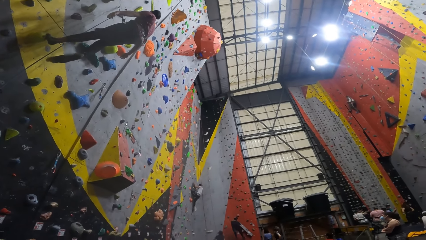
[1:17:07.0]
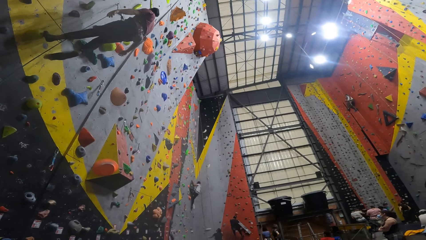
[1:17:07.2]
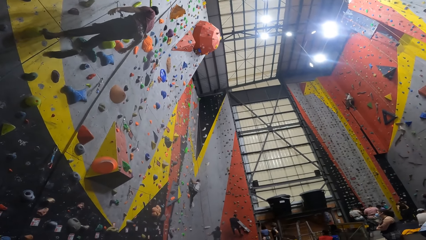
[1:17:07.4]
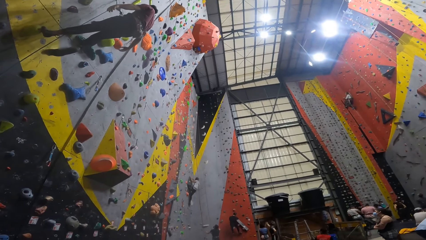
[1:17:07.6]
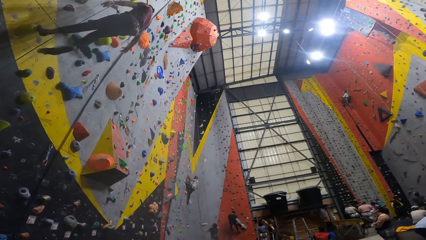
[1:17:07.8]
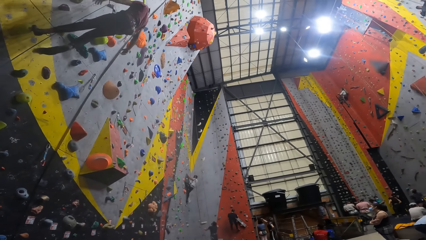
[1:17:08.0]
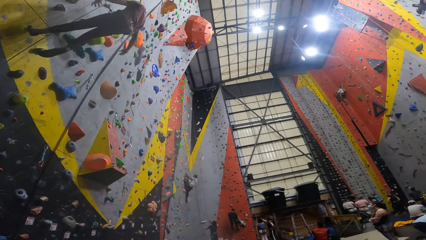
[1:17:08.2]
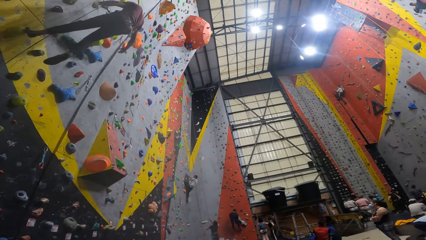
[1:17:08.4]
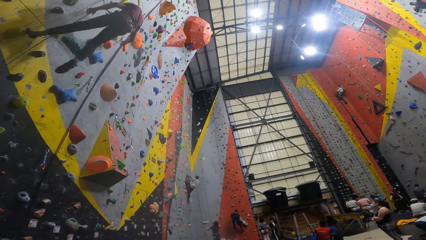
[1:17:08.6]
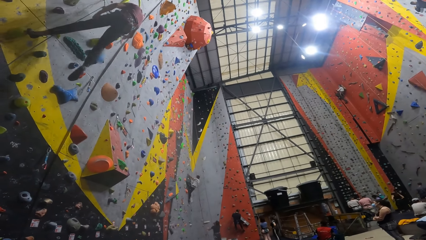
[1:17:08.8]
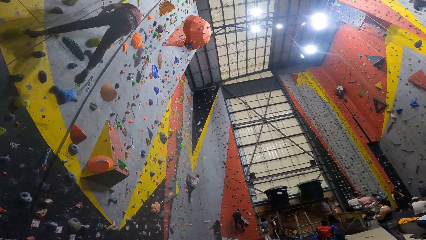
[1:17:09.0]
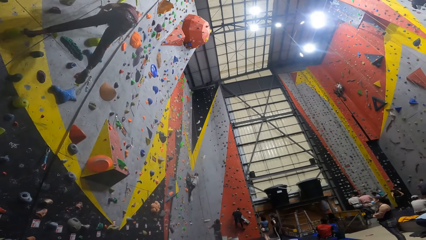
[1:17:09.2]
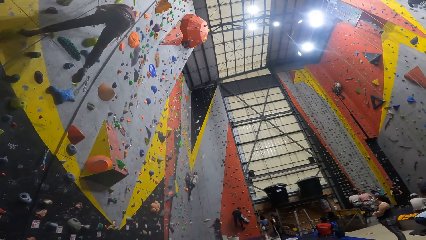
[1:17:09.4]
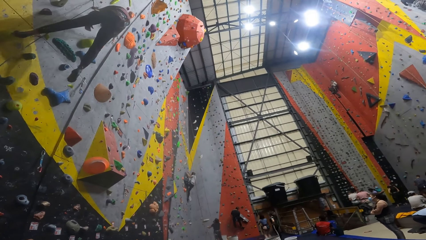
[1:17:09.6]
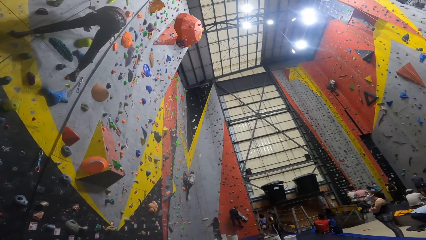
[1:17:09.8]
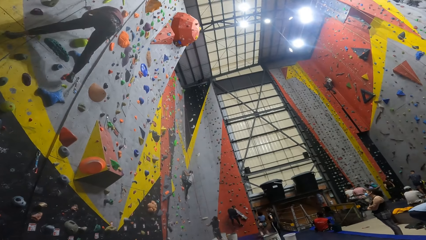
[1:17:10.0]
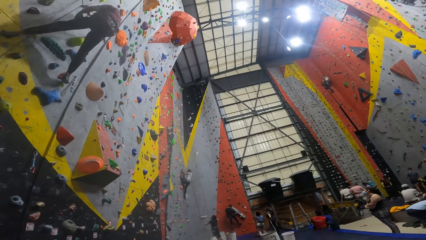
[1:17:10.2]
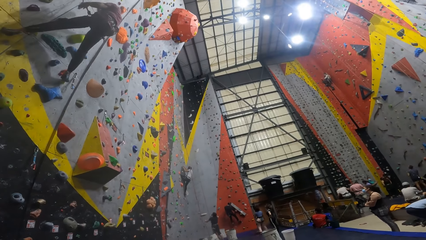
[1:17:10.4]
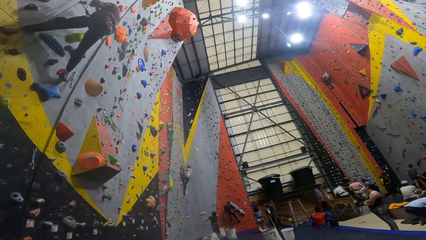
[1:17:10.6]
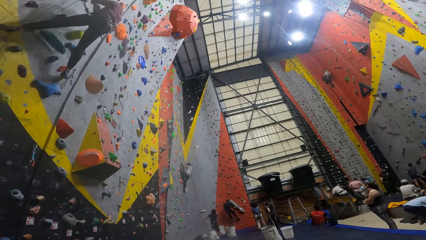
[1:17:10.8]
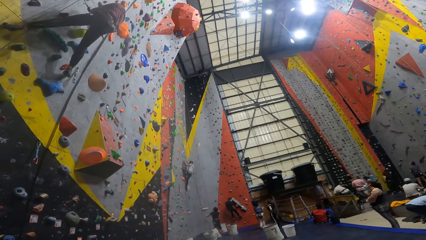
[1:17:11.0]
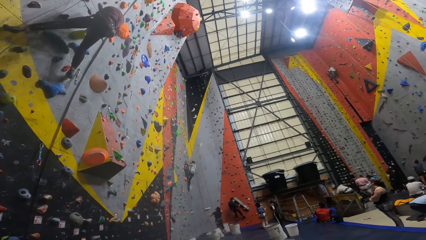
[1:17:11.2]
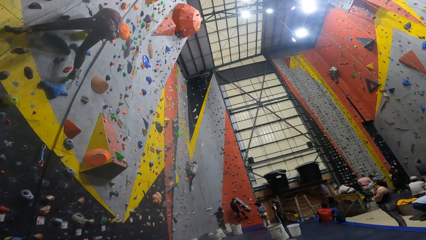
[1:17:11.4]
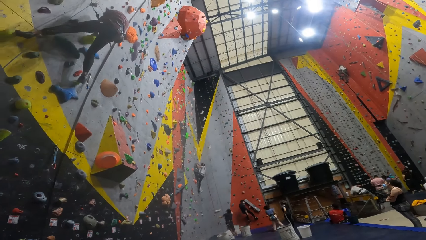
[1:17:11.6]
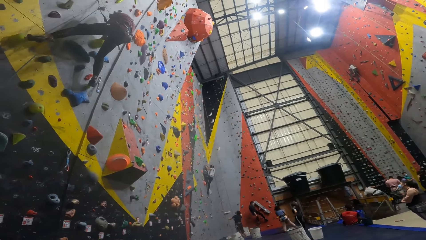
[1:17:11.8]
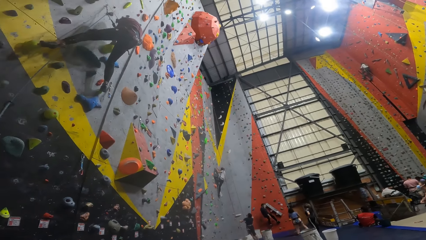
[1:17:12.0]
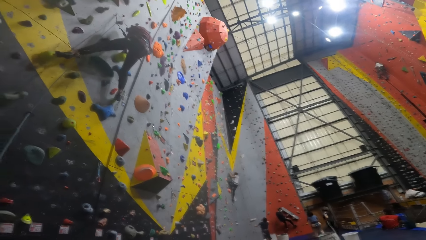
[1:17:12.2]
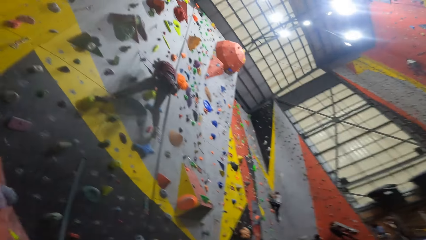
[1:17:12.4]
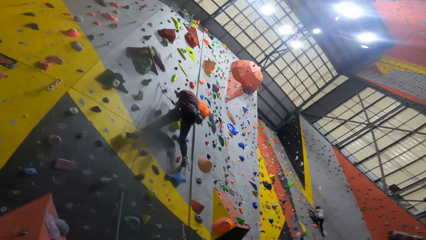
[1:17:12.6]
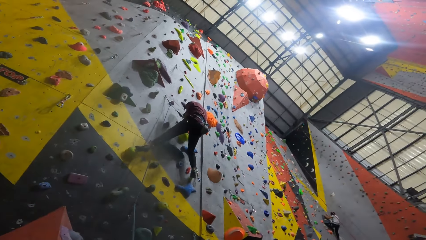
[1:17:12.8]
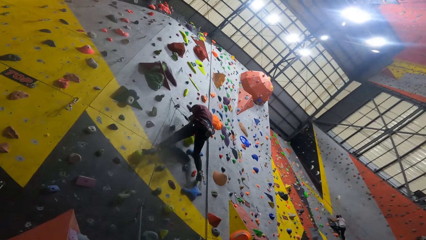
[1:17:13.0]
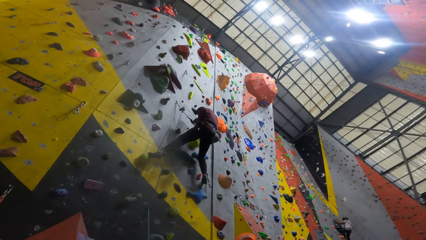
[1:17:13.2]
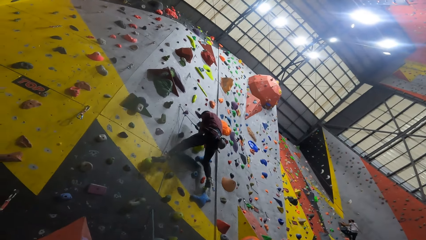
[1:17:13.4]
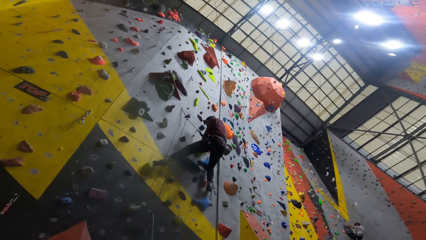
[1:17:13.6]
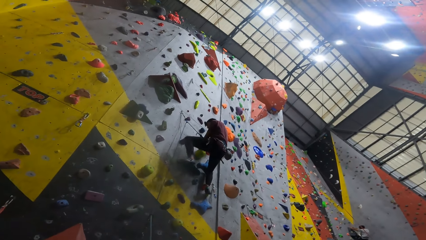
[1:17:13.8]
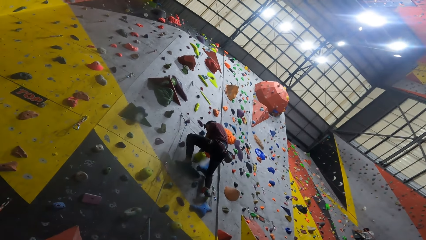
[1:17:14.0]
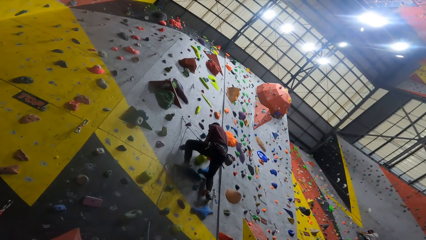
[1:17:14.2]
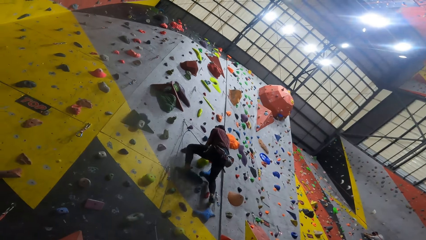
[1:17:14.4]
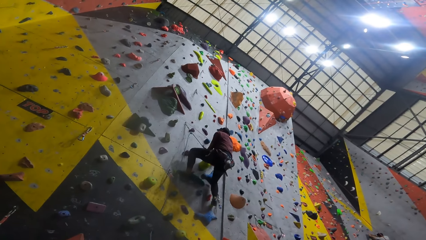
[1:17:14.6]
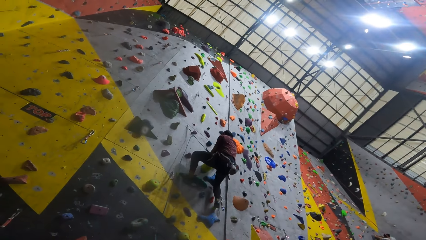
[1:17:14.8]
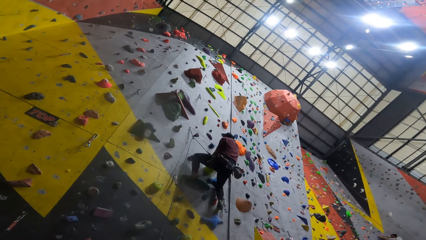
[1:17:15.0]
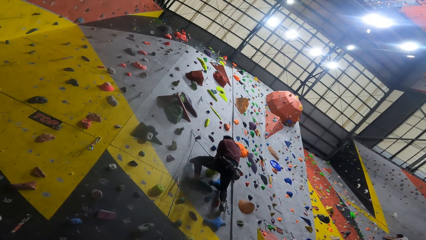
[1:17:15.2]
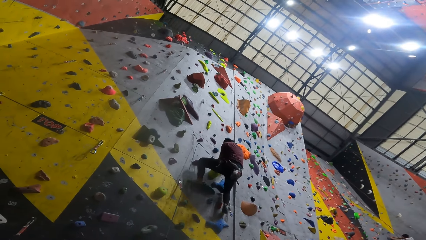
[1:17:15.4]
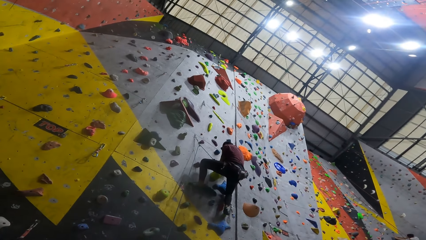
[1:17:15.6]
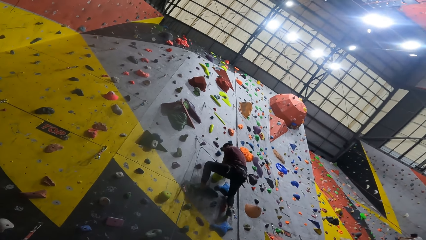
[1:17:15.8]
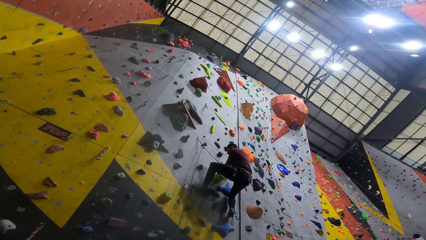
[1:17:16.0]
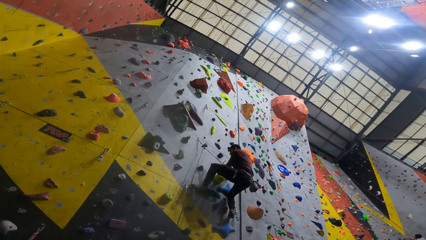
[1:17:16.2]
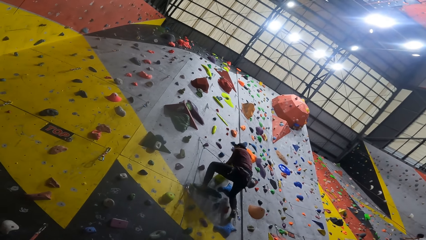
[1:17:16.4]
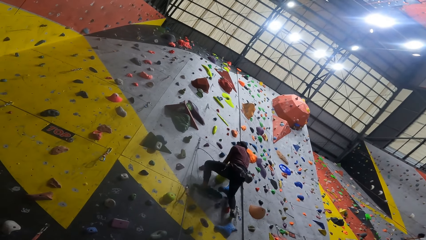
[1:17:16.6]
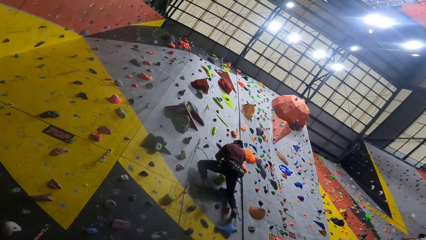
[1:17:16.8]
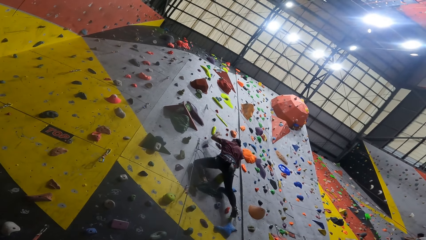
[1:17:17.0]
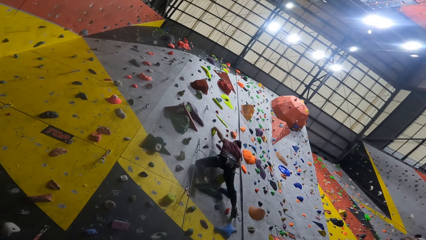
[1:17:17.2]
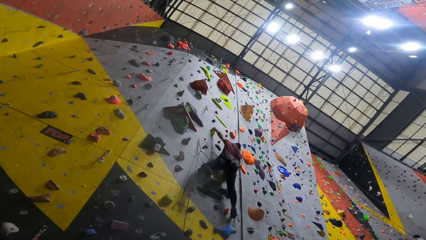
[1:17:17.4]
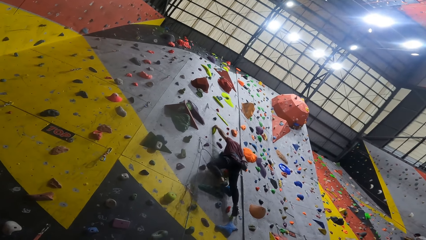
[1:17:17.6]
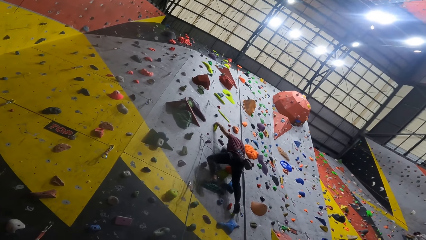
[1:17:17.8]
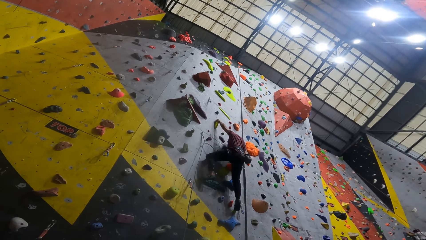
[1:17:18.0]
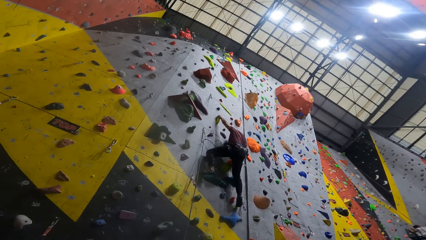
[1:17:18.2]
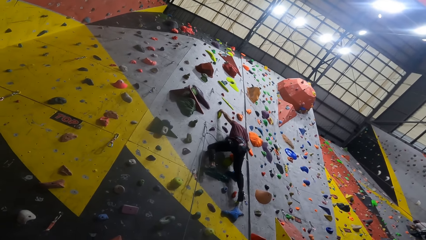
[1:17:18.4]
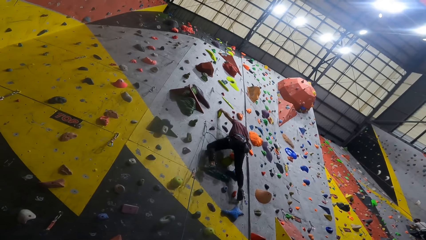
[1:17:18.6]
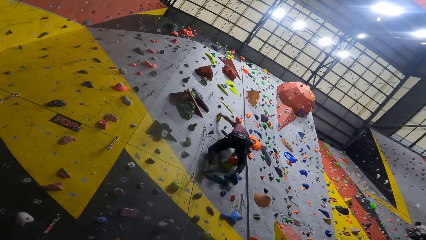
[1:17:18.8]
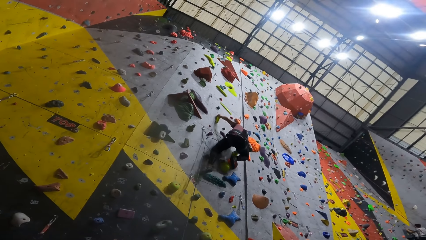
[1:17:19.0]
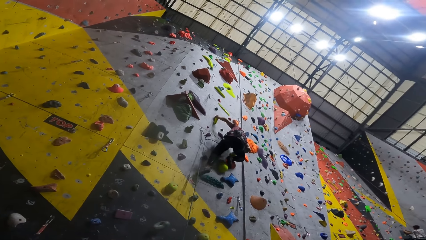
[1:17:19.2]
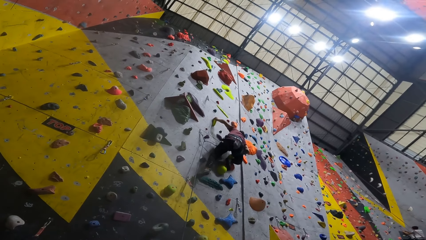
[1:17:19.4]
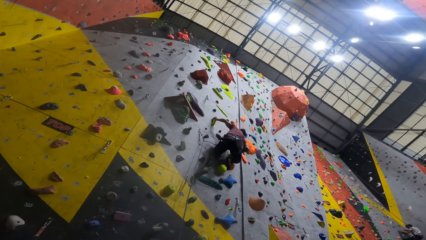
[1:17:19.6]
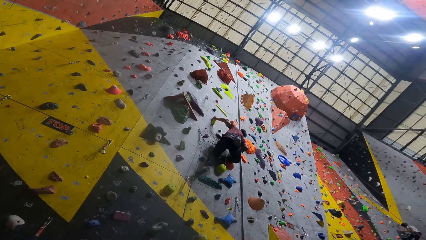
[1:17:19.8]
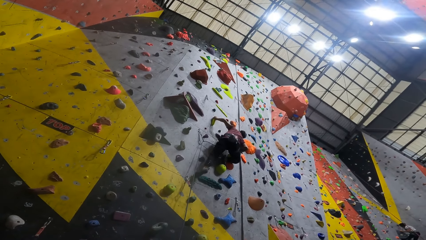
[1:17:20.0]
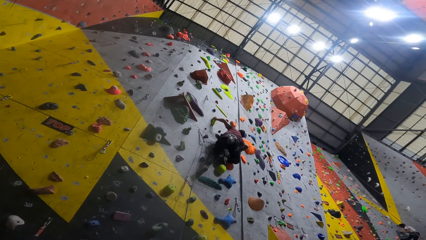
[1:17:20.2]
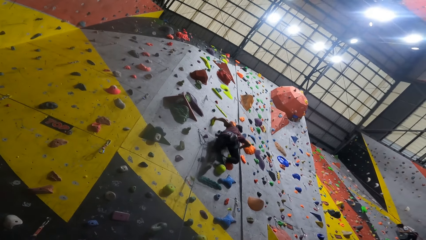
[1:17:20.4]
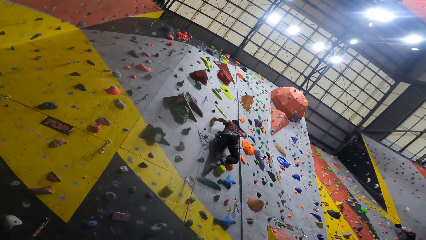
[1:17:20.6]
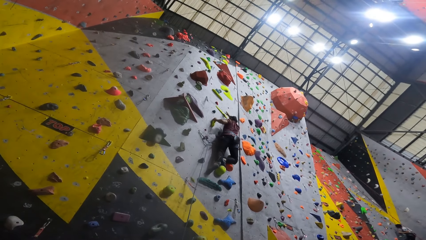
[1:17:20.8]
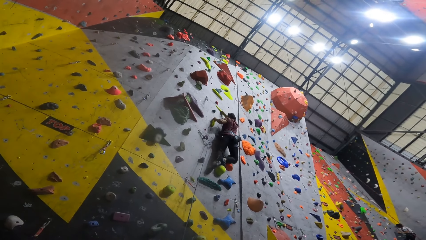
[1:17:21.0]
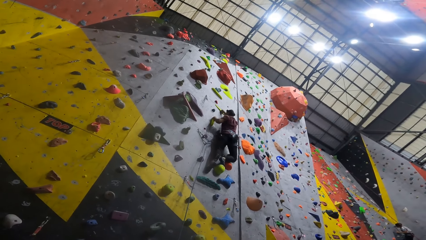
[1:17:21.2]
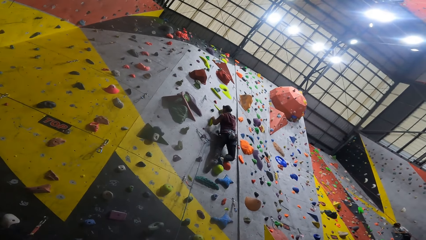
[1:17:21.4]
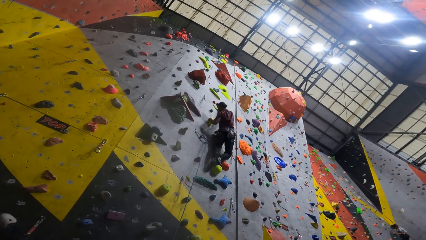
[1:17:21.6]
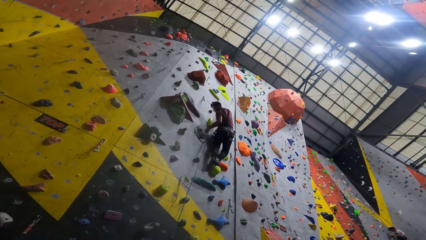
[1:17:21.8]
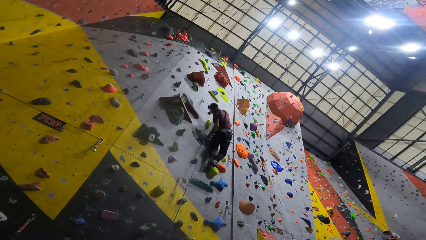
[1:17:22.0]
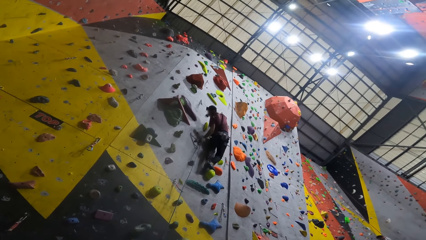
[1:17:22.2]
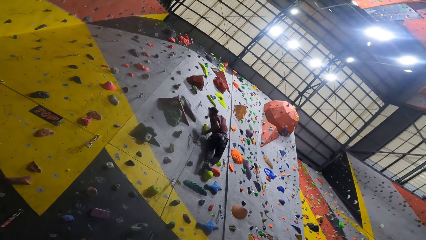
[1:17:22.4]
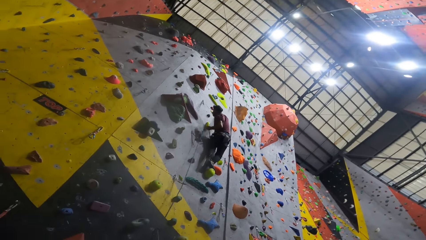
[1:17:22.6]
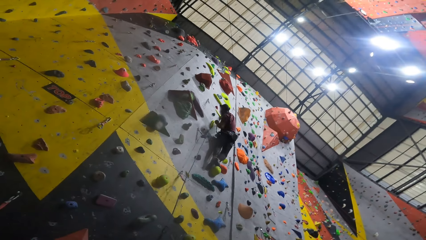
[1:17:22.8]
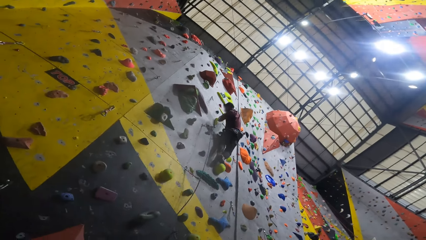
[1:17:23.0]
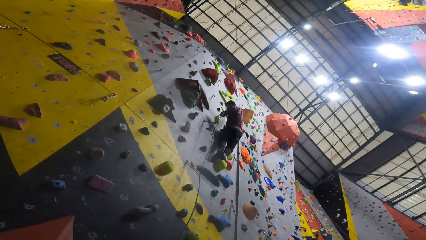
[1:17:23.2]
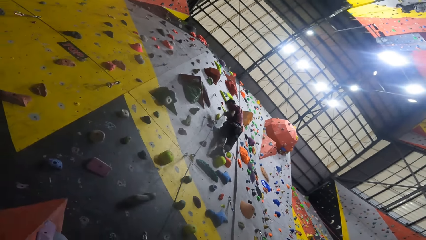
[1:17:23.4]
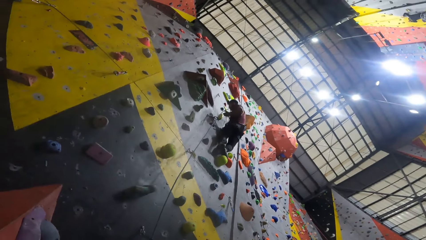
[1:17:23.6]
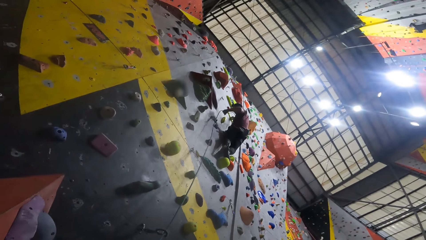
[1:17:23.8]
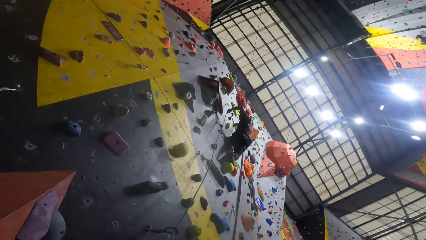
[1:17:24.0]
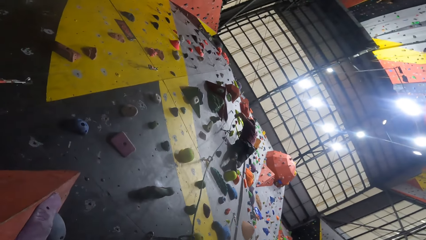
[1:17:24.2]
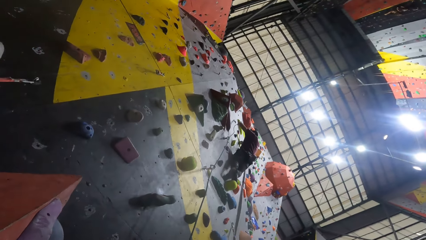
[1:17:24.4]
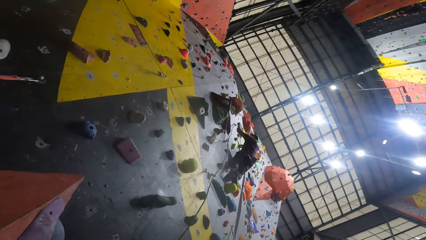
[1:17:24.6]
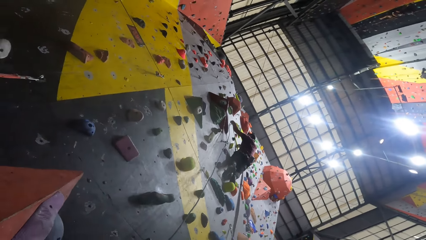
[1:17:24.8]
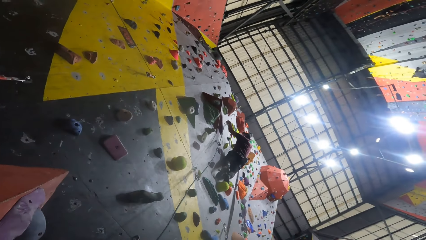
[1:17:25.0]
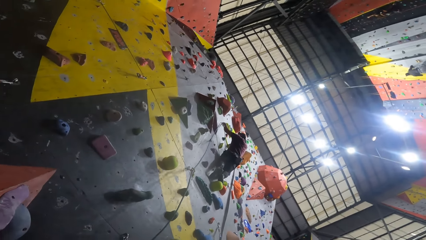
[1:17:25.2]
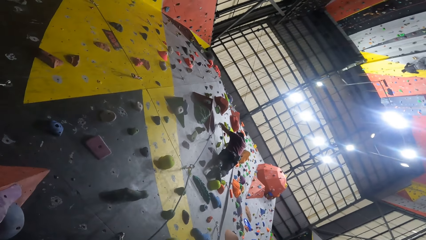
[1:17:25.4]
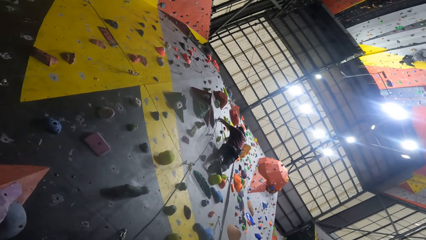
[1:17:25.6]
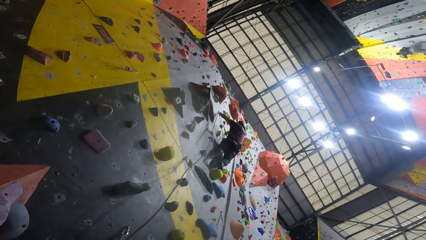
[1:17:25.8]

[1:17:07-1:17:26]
The camera wearer looks at a man. The man shakes a hand, moves a leg, steps on a grip, holds a rope, moves a leg, steps on the grip and holds the grip. Another man moves a leg. The first man climbs a wall, moves a hand, holds the grip, looks at the wall and pulls the wall. The camera wearer looks at the first man.
